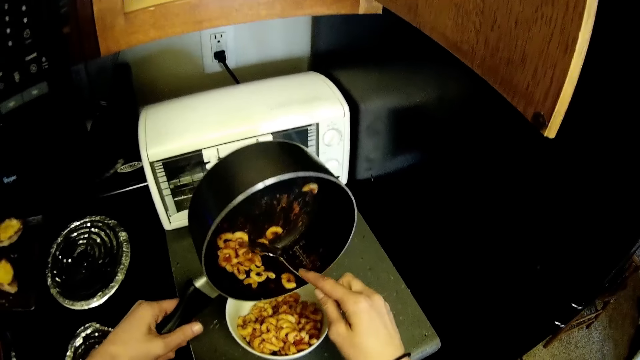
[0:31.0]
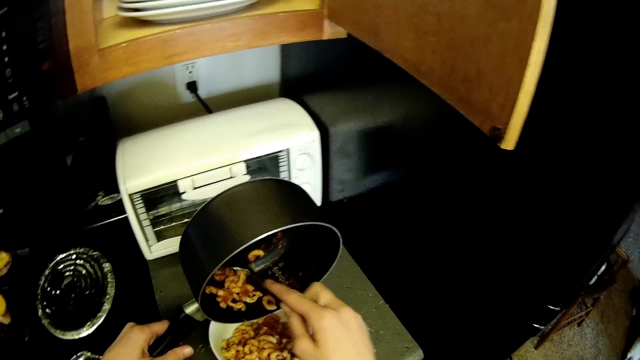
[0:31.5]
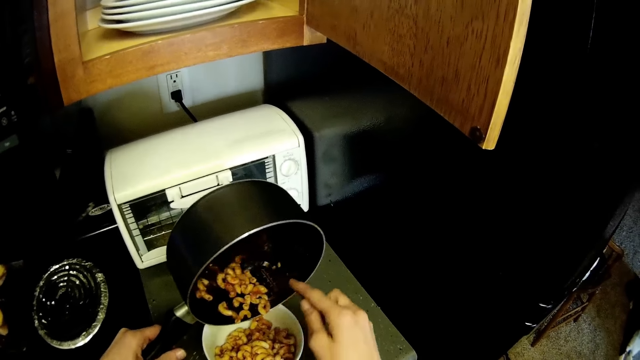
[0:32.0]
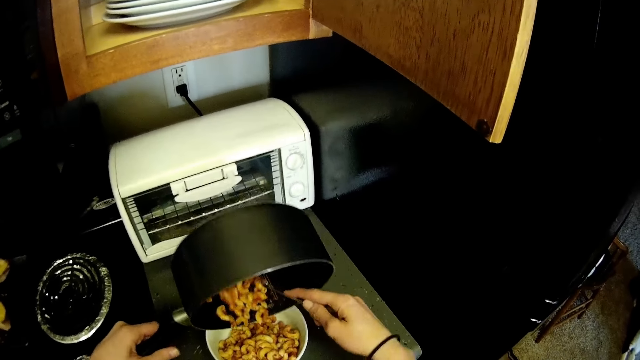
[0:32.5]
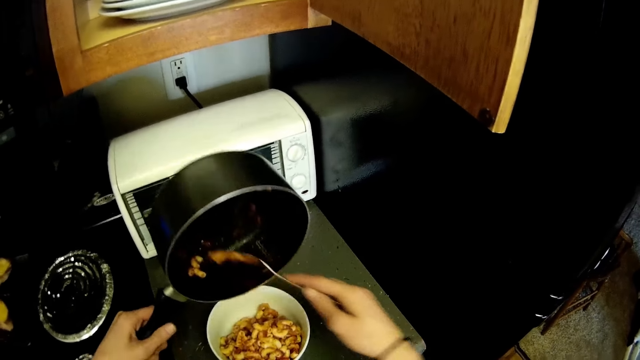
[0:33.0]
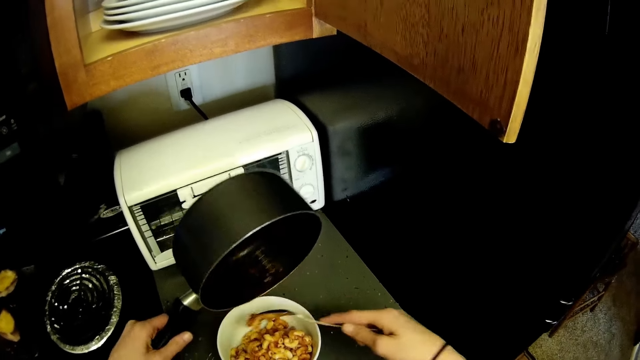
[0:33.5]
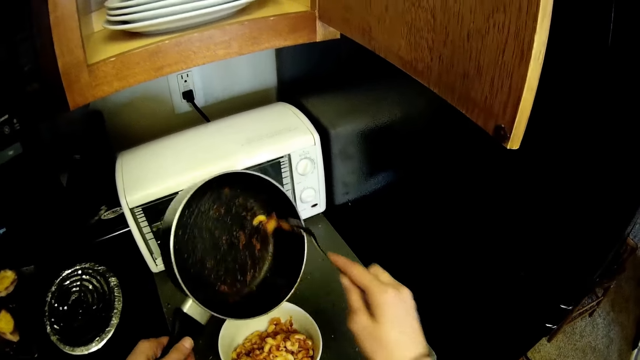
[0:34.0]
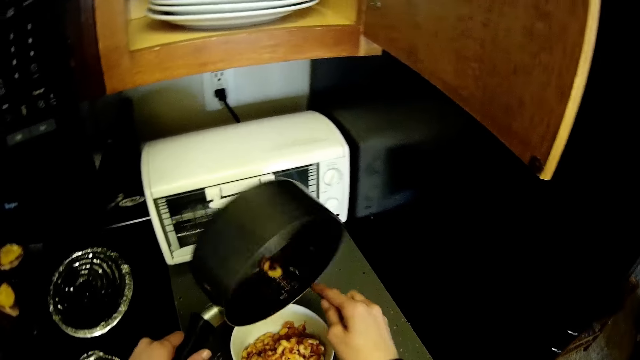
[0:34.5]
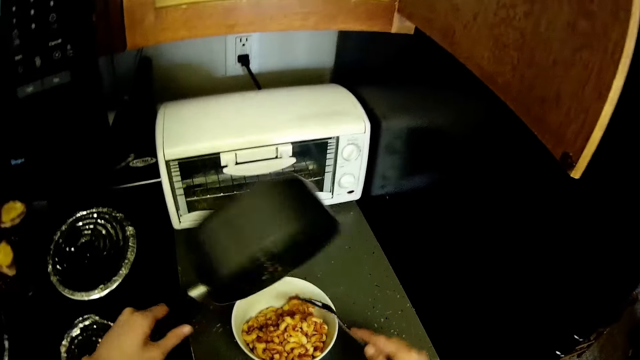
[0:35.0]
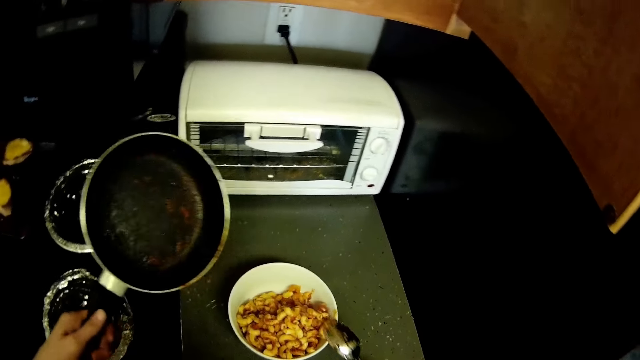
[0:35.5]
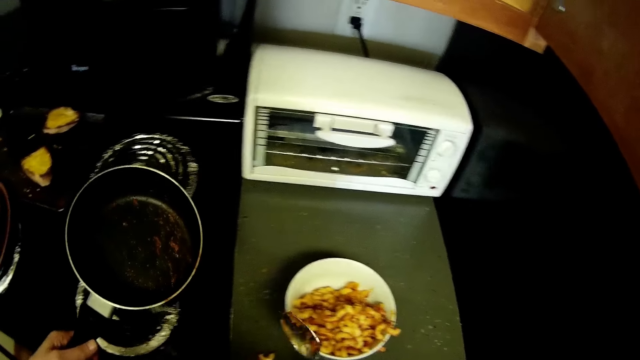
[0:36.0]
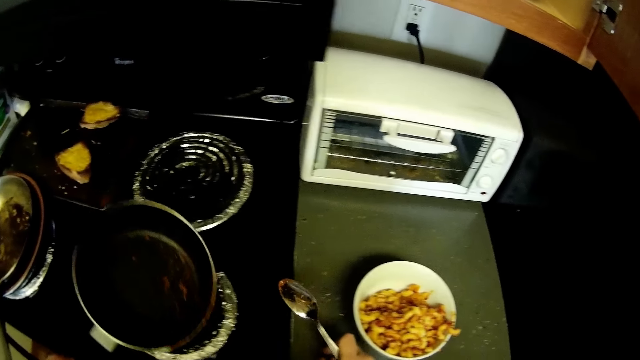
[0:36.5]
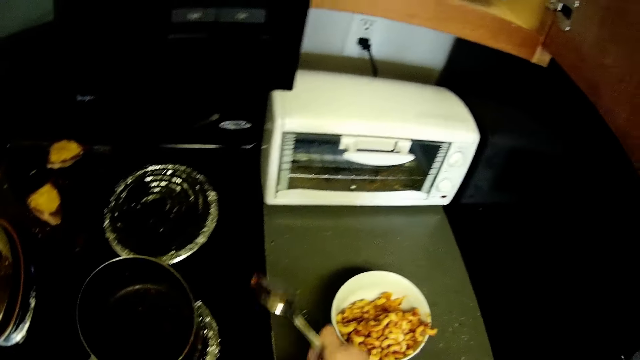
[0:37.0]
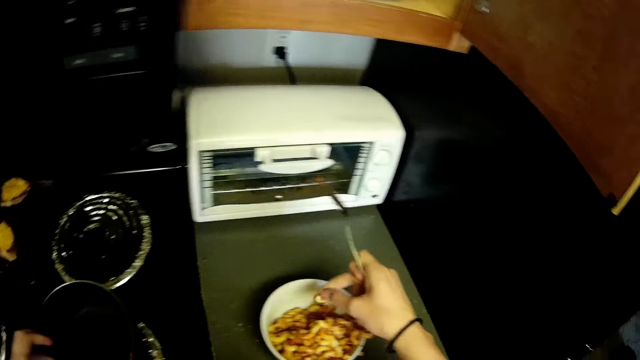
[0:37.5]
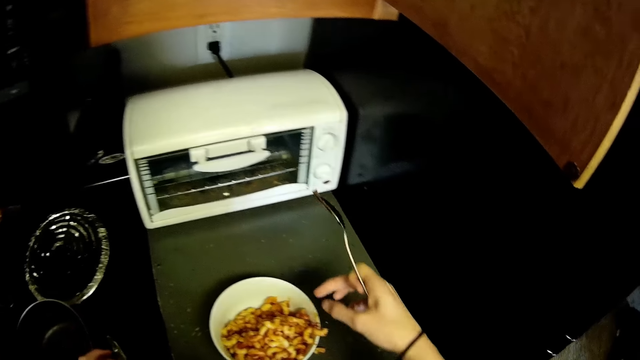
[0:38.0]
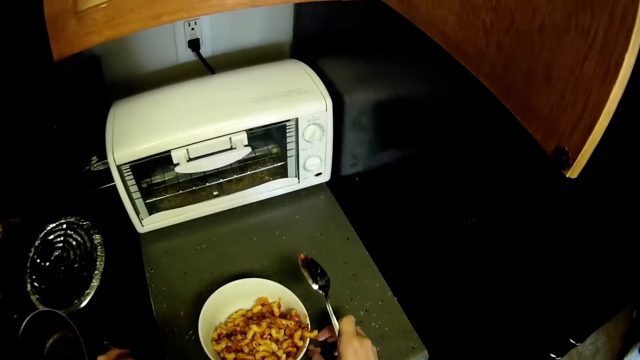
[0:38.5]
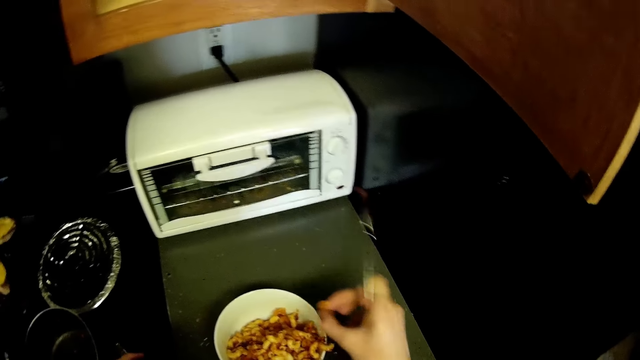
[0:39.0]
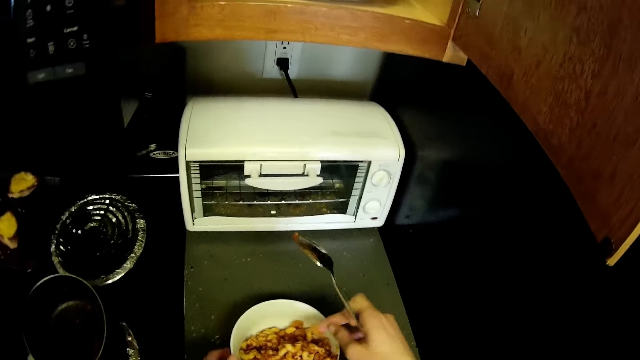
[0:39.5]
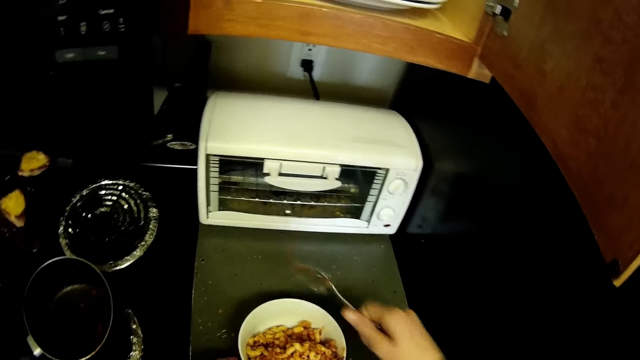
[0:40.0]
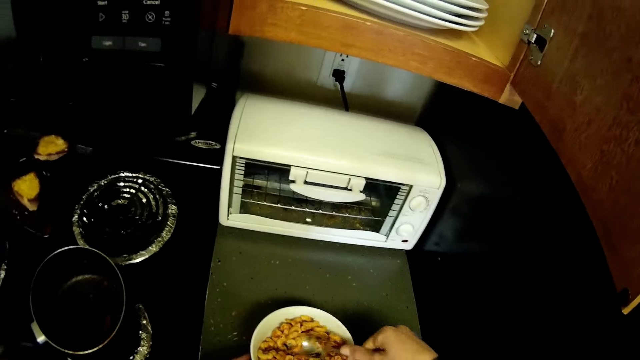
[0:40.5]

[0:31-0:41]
The camera wearer holds the pot. They hold the spoon. They drop the pot on the cooker.

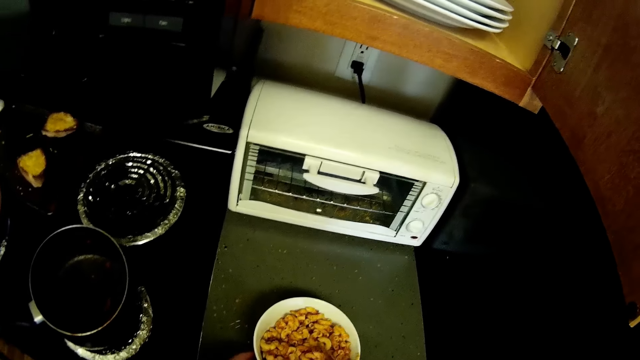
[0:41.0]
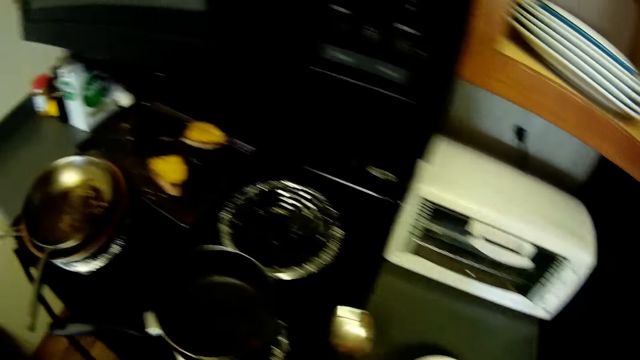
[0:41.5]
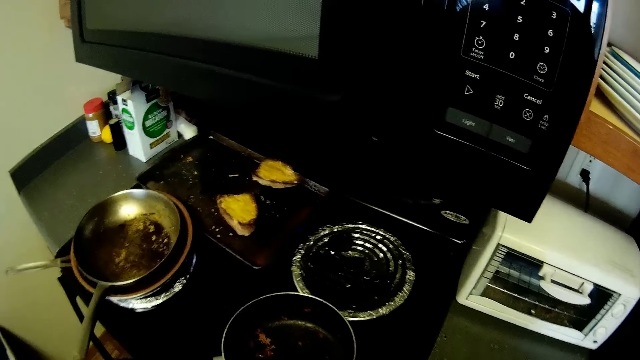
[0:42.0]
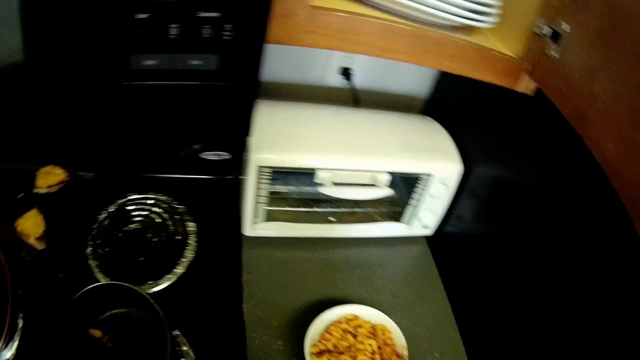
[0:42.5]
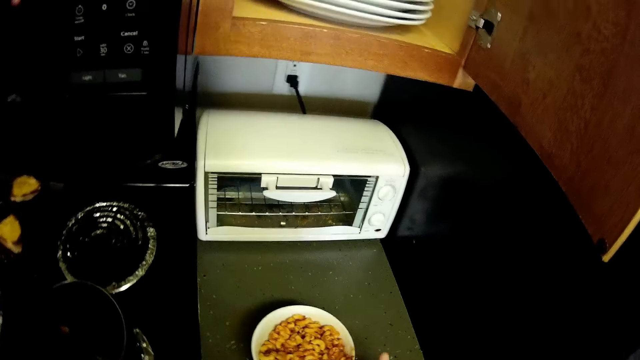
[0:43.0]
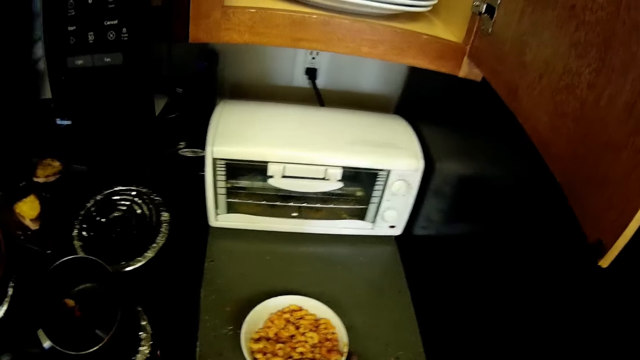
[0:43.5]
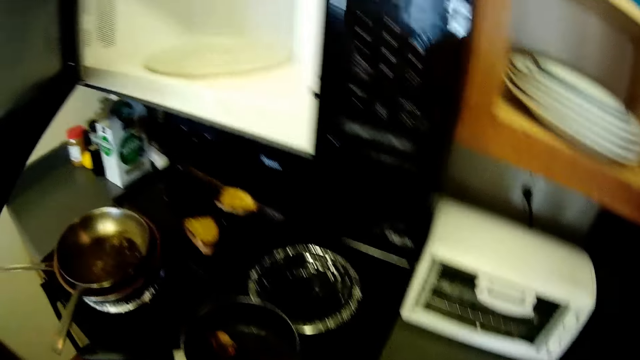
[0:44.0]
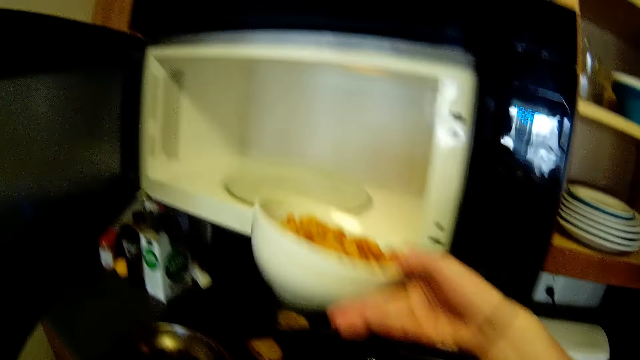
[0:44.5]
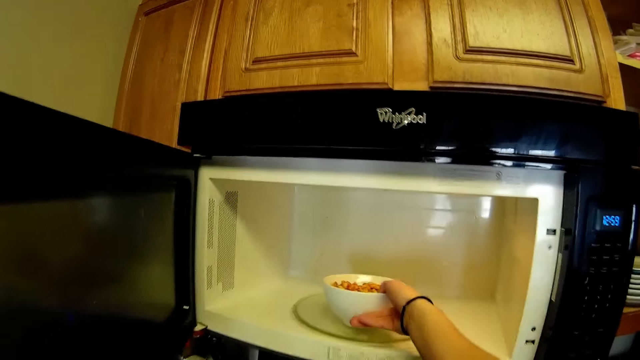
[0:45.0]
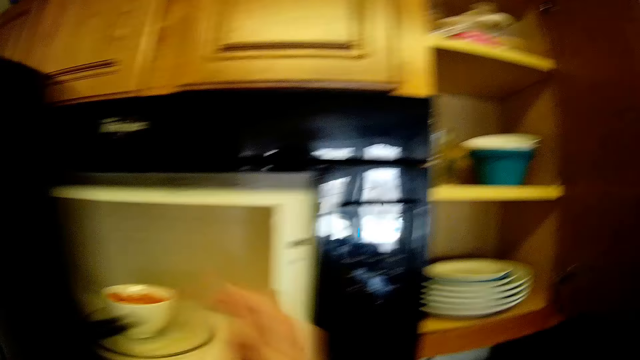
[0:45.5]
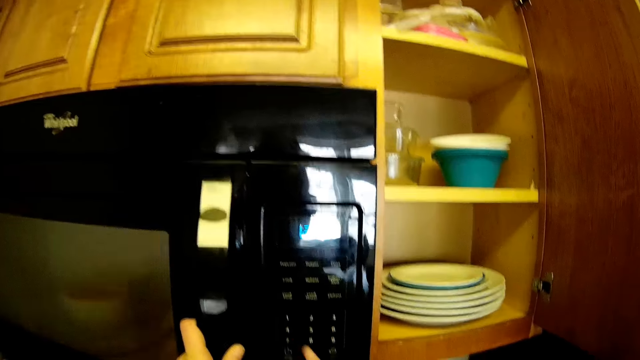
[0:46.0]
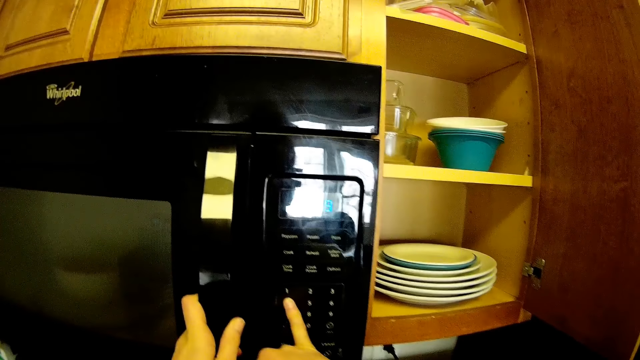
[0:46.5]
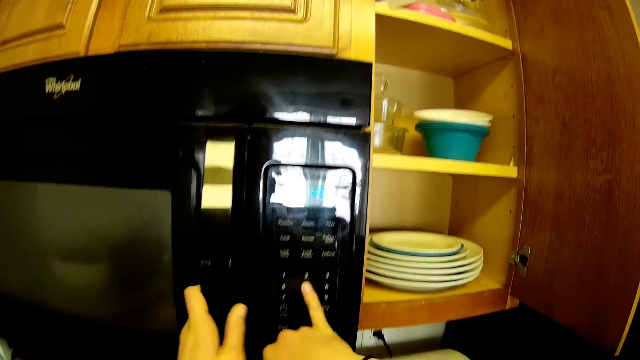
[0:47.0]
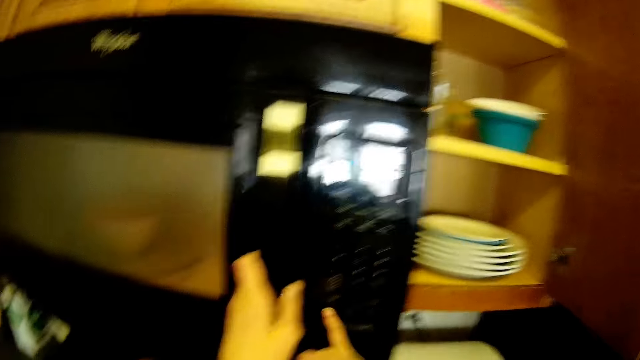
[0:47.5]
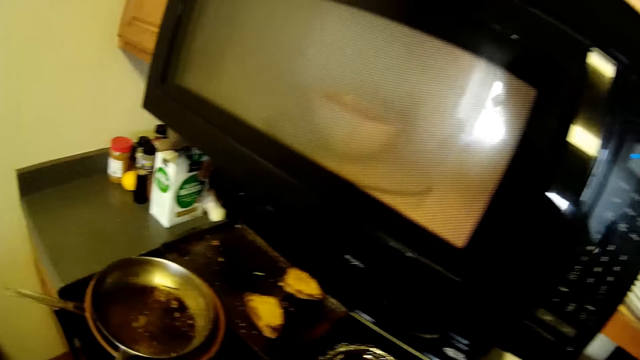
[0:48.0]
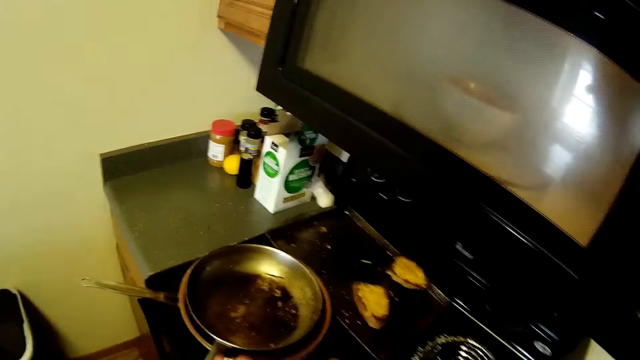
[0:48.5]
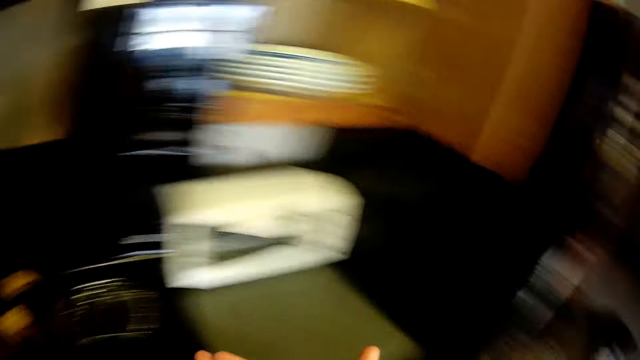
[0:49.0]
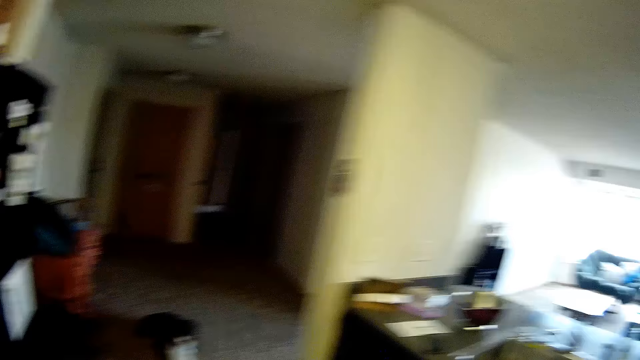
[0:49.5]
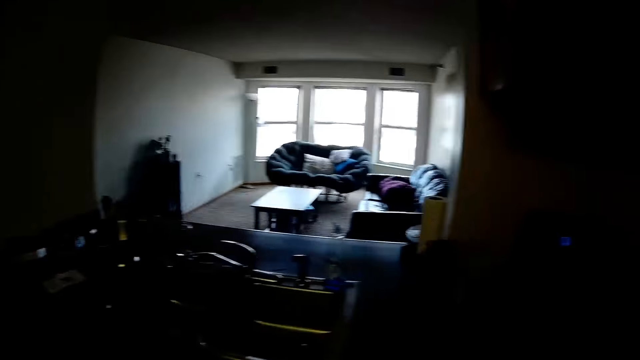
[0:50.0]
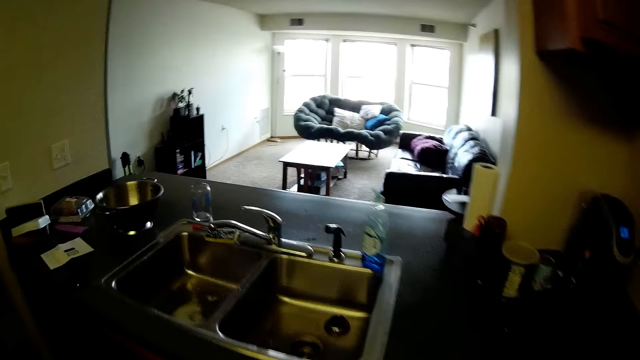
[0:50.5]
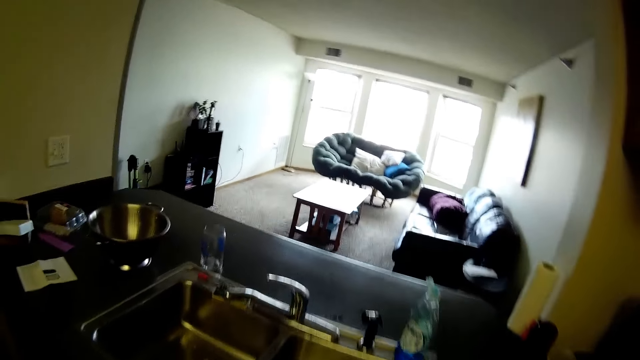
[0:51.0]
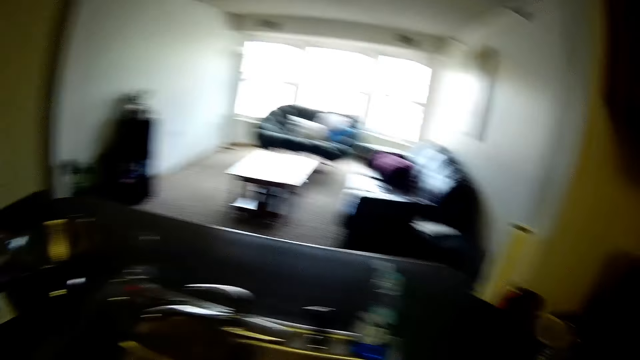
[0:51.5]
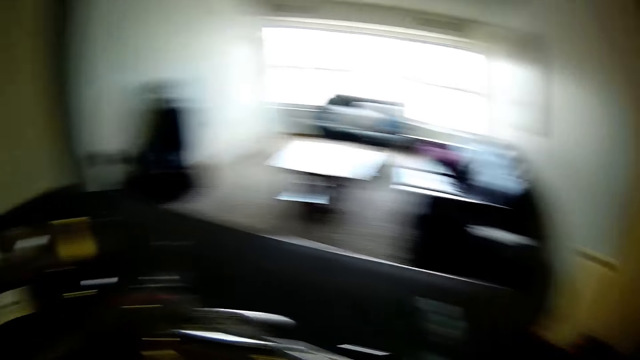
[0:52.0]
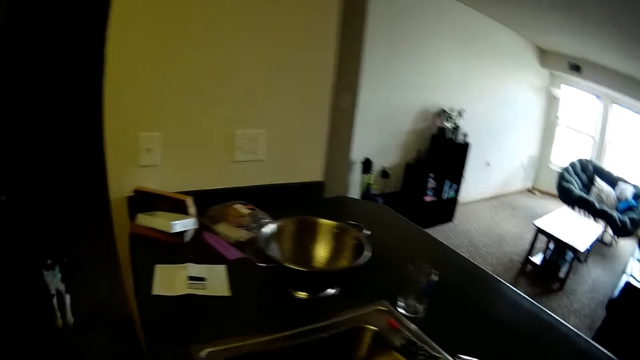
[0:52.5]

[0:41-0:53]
The camera wearer opens the microwave. They put the bowl into the microwave. They close the microwave. They operate the microwave.
